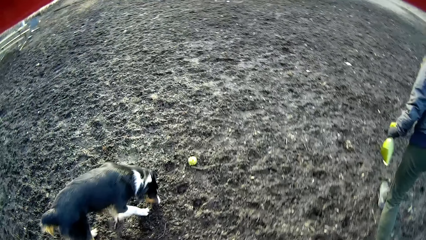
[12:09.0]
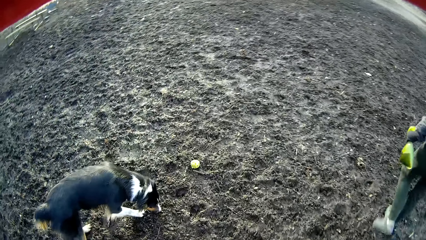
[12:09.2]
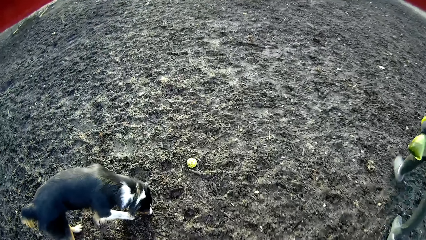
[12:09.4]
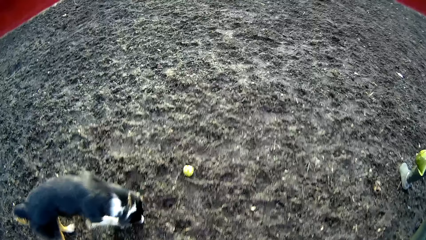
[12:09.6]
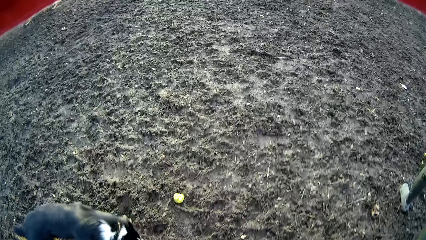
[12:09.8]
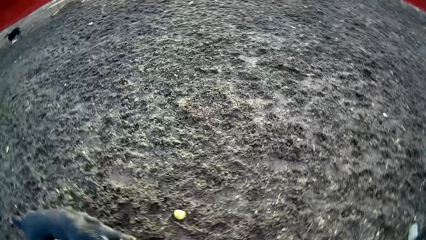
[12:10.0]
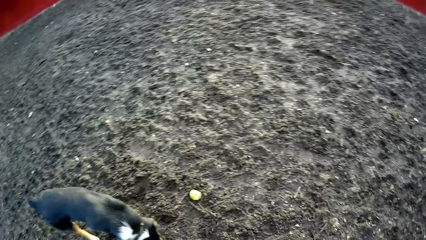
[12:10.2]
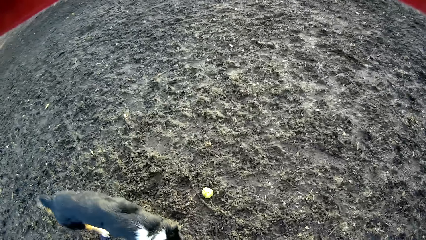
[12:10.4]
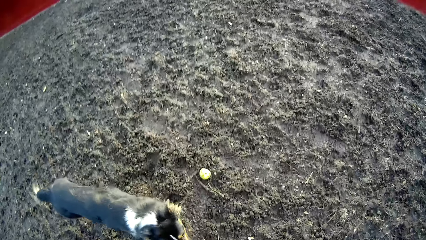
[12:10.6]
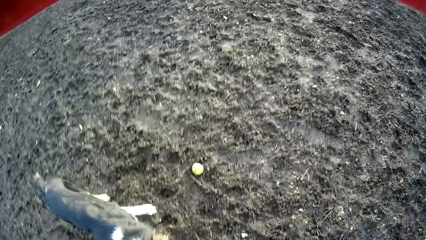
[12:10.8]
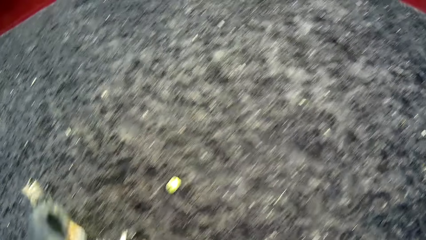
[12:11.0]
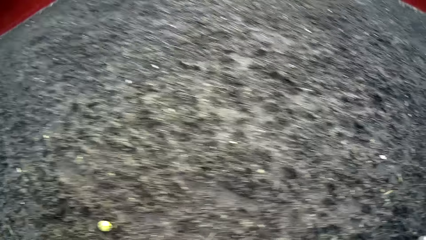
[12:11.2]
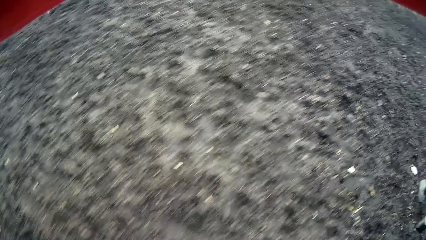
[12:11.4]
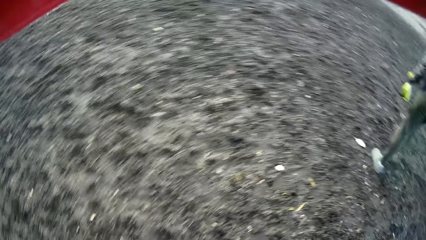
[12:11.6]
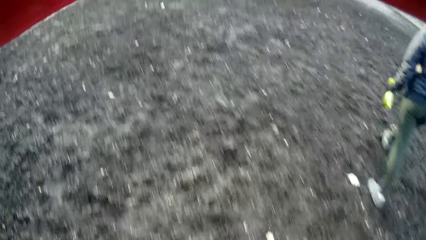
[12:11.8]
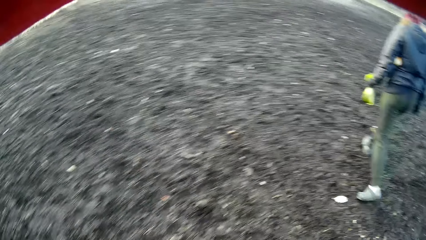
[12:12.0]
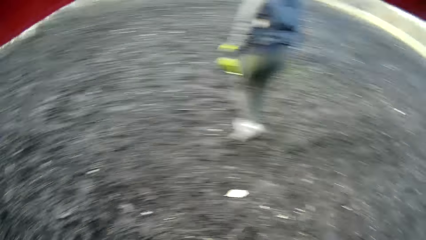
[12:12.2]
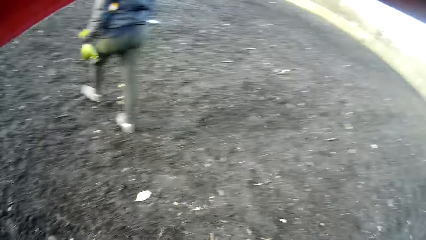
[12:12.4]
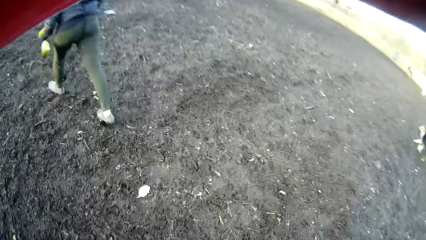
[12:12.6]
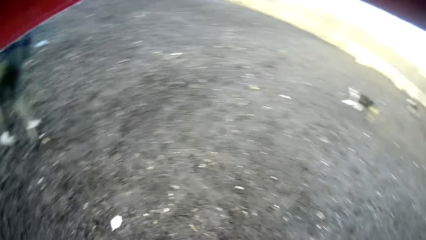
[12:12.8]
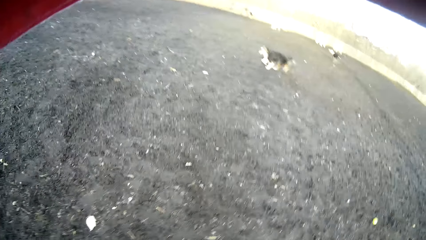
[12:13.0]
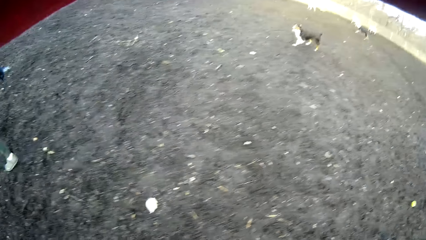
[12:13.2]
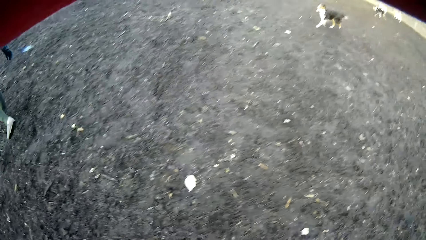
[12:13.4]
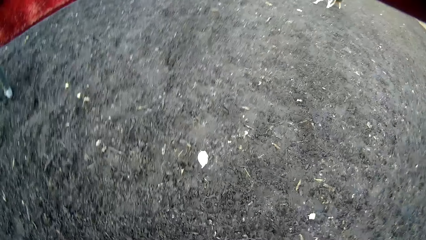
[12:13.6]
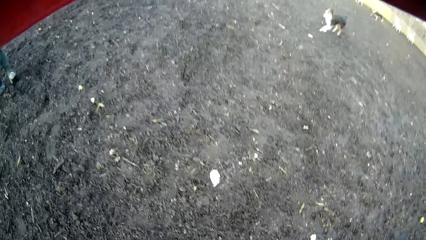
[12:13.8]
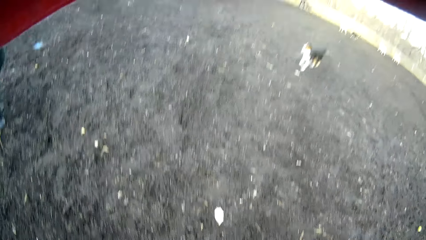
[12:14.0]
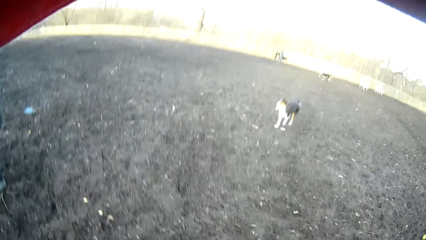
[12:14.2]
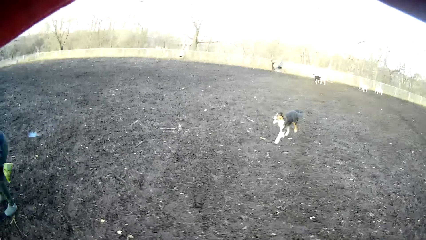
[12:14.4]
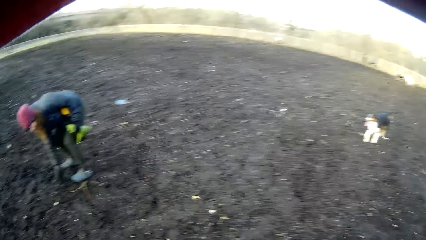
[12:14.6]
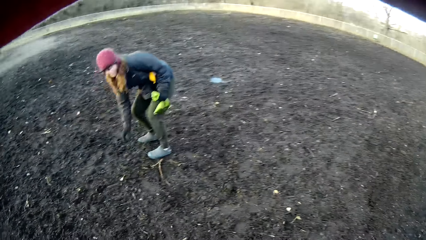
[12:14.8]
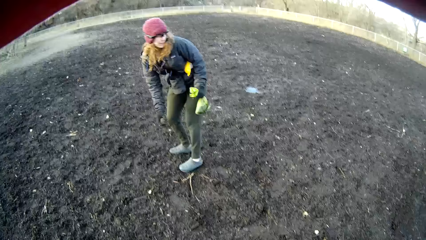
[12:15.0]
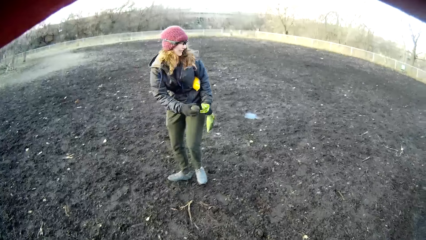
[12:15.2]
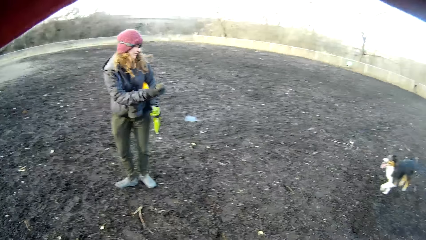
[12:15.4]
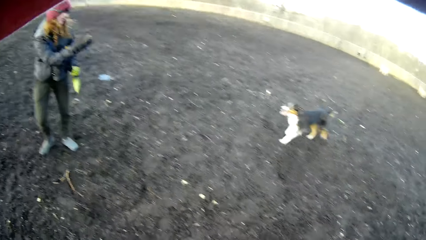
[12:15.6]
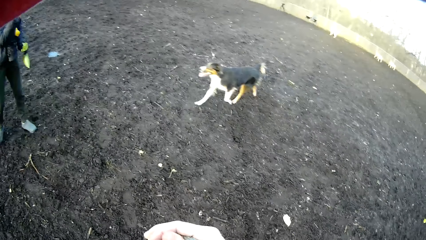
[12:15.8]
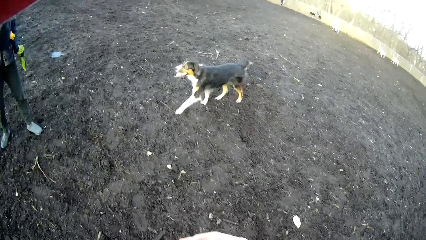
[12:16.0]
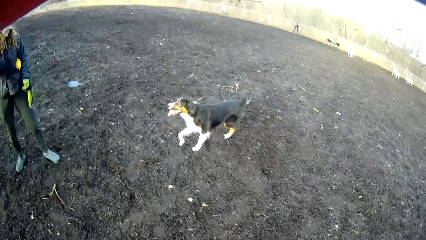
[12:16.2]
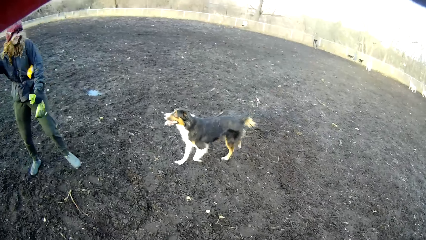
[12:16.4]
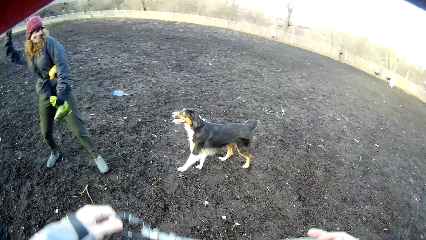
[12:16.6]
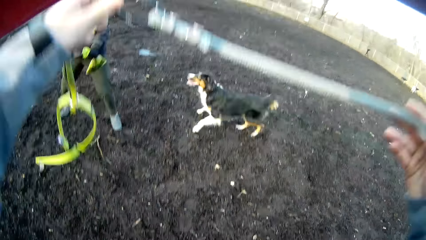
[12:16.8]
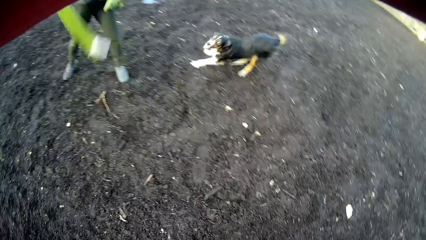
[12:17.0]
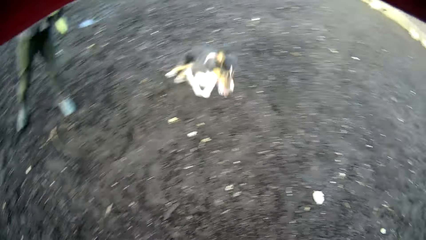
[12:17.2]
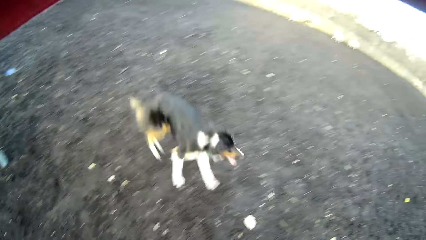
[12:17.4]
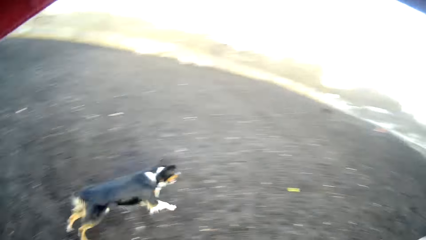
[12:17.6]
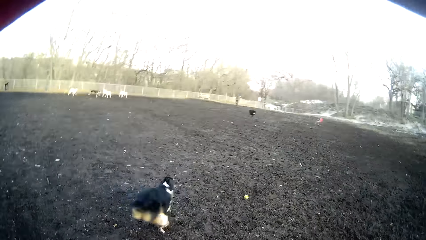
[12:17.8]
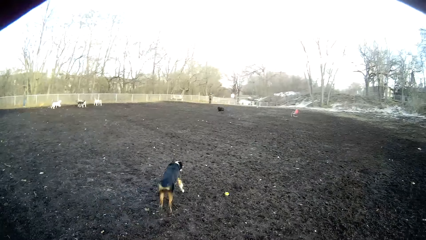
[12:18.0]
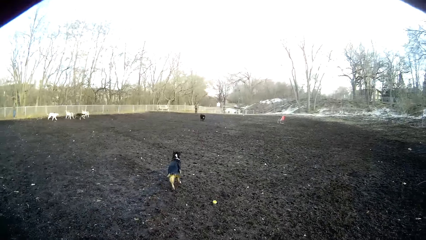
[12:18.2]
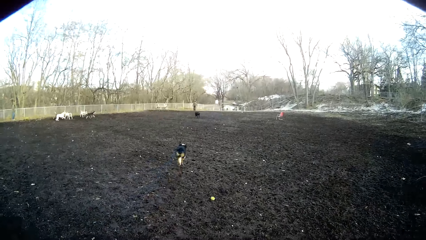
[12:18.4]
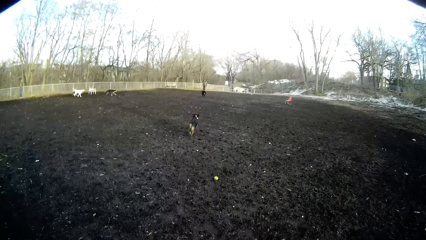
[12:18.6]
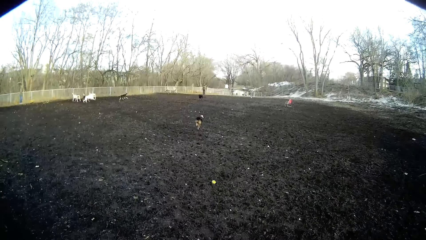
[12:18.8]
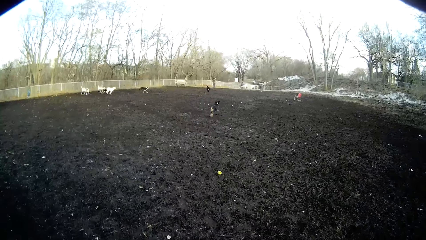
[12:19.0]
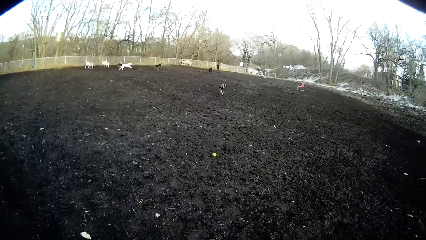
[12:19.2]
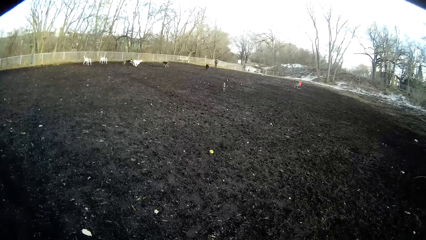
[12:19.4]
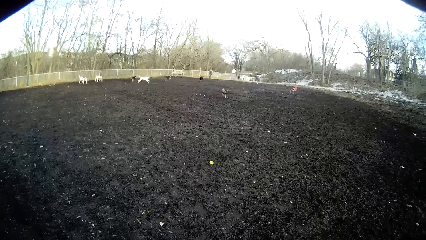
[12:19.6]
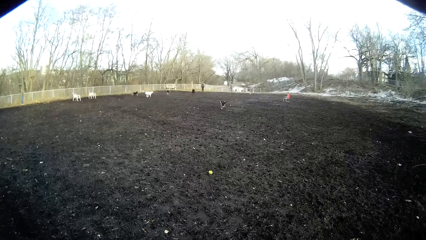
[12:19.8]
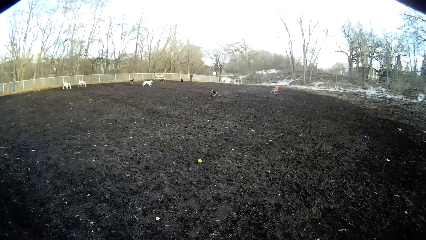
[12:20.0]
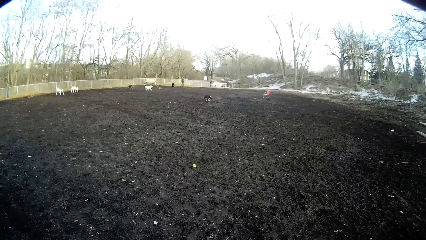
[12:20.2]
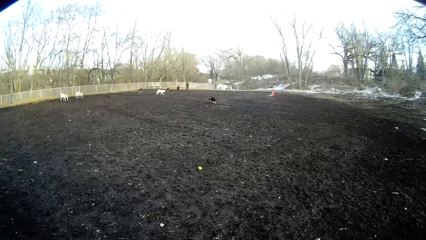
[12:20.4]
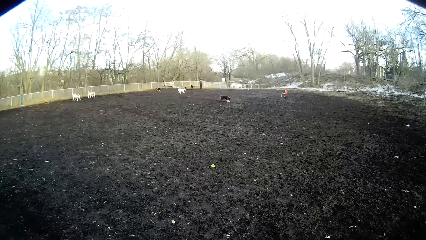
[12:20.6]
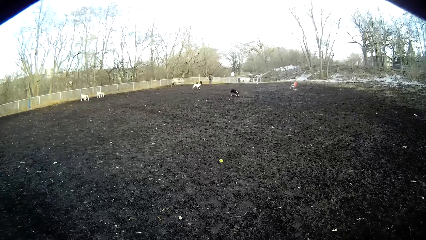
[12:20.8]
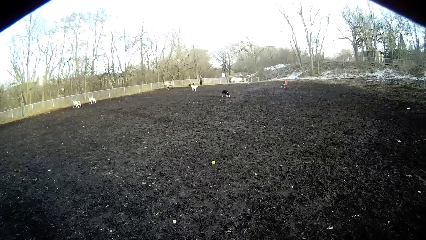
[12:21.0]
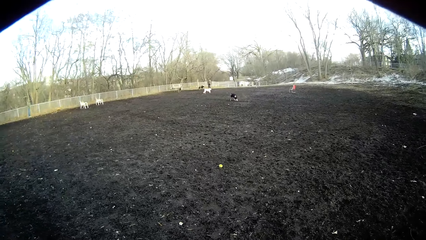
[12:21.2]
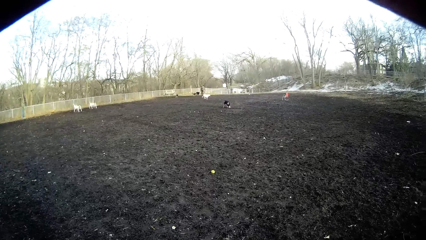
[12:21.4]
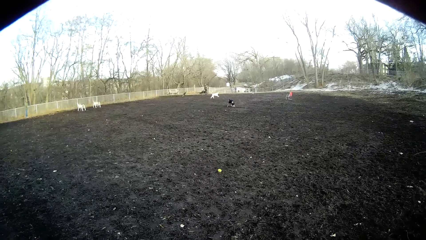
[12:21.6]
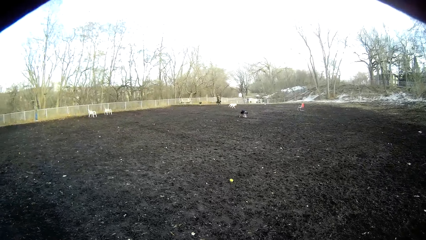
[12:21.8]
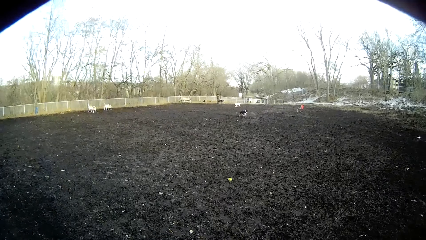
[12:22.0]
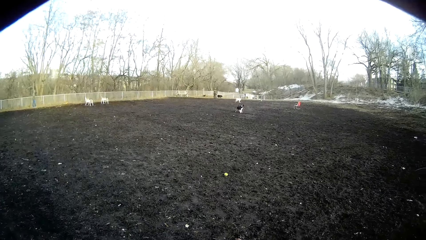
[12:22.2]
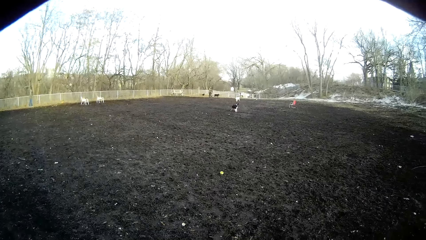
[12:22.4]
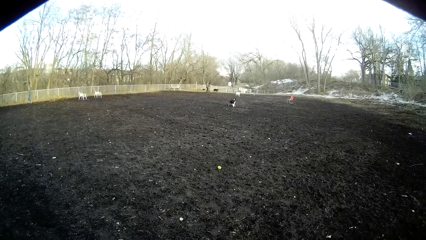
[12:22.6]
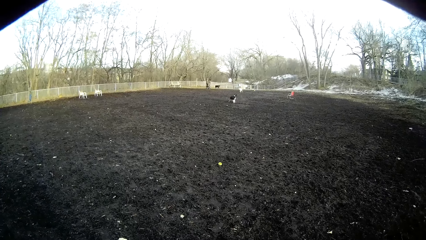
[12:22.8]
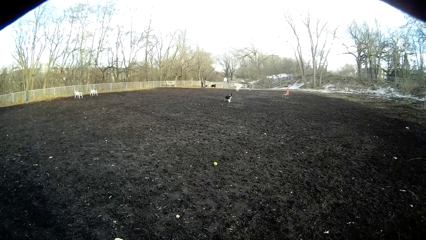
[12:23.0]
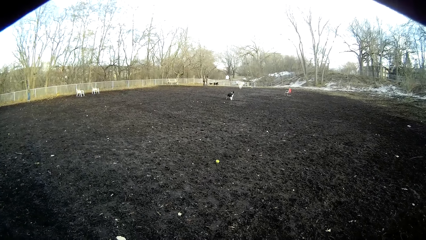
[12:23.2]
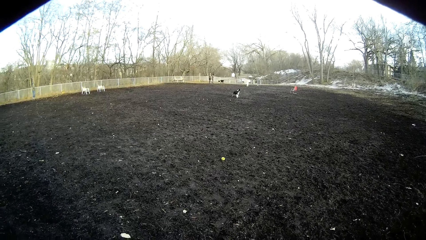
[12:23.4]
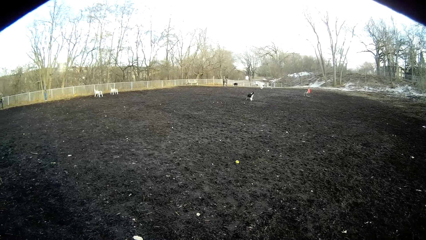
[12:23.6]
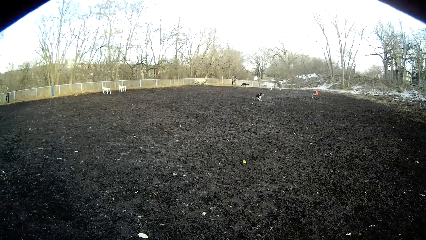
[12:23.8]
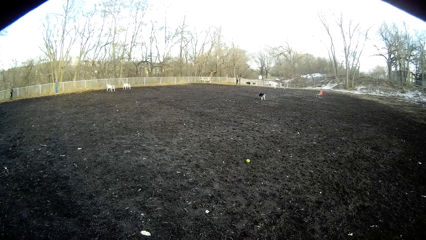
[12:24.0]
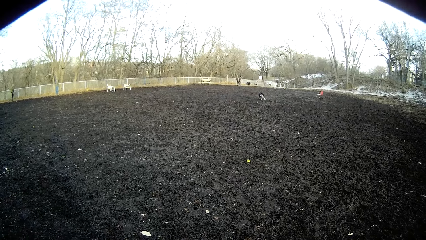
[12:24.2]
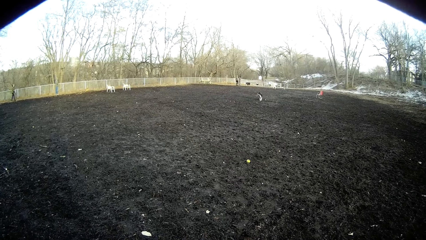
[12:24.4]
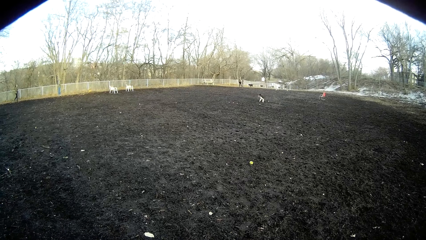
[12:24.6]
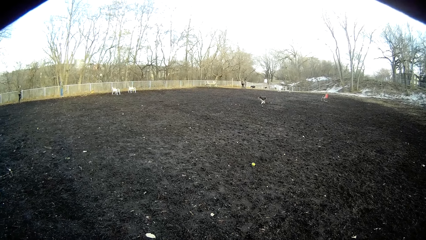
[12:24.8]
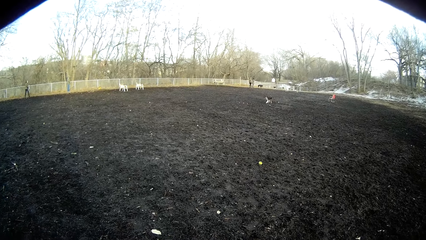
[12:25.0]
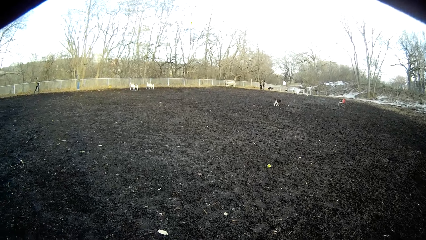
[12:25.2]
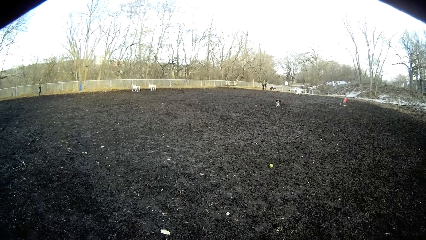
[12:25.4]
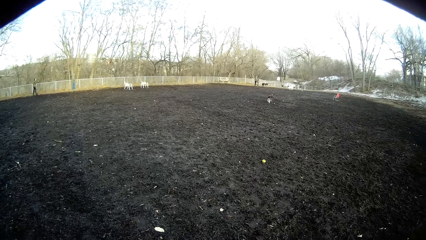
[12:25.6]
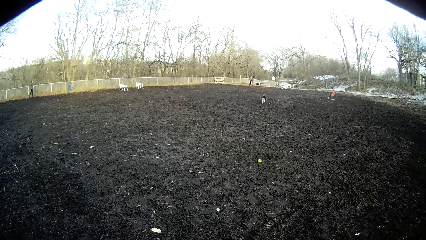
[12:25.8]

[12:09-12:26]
The woman picks up a stone on the ground. The woman throws the stone at the dogs. The camera wearer holds up the dog harness.
